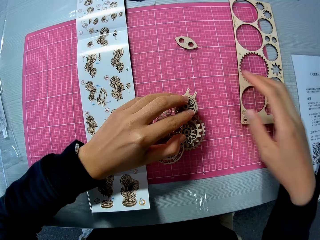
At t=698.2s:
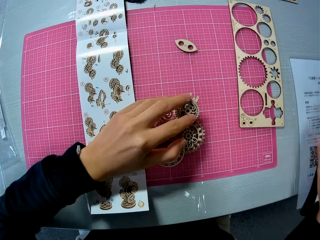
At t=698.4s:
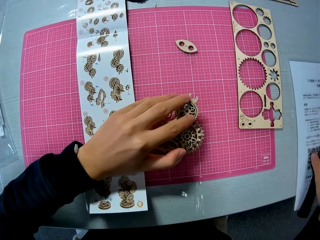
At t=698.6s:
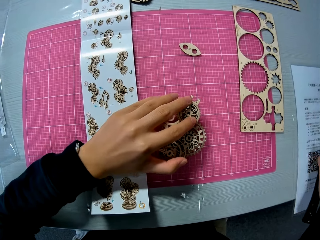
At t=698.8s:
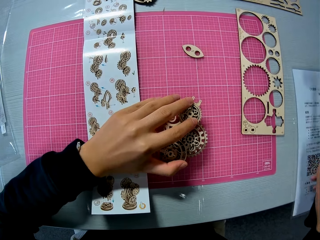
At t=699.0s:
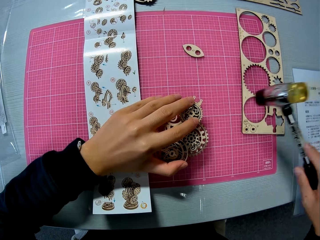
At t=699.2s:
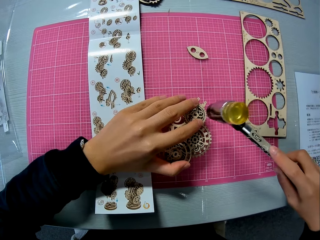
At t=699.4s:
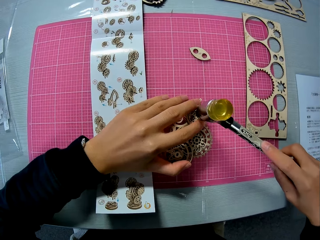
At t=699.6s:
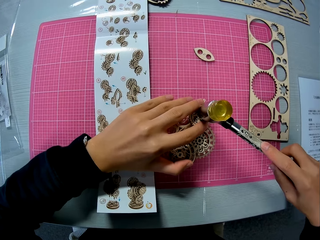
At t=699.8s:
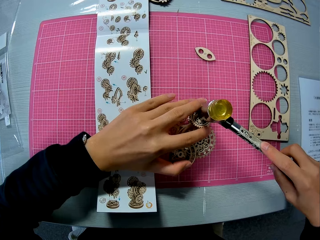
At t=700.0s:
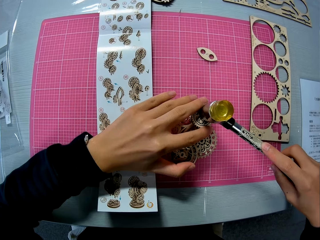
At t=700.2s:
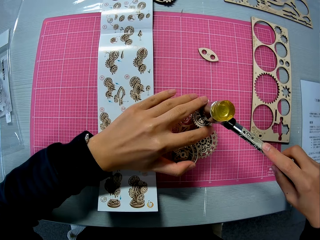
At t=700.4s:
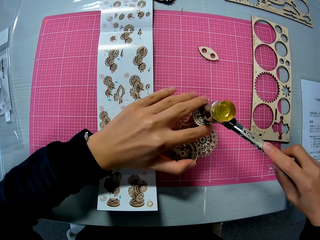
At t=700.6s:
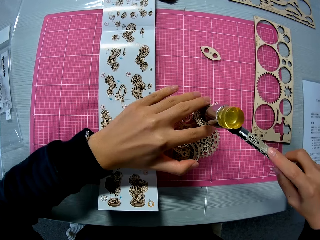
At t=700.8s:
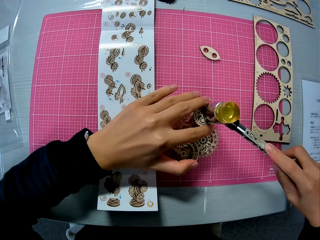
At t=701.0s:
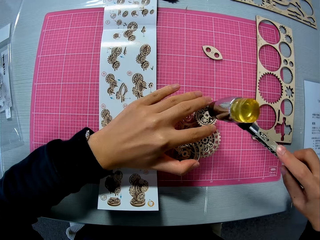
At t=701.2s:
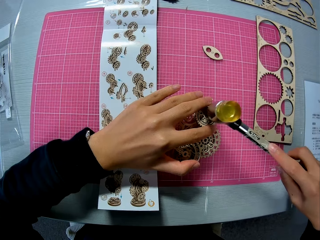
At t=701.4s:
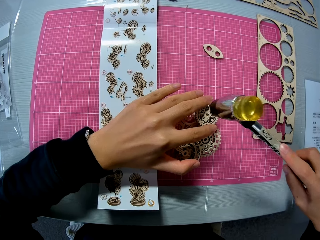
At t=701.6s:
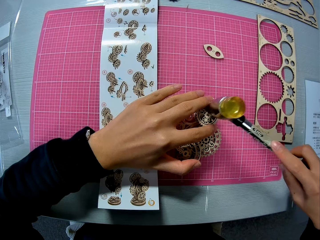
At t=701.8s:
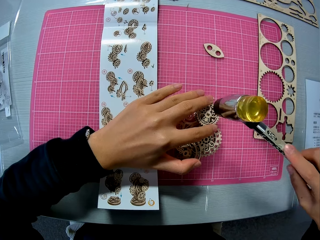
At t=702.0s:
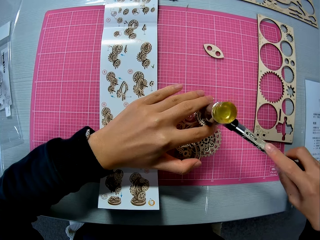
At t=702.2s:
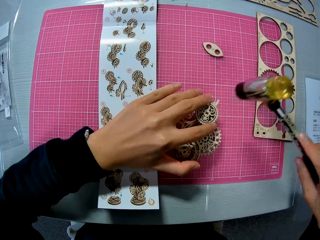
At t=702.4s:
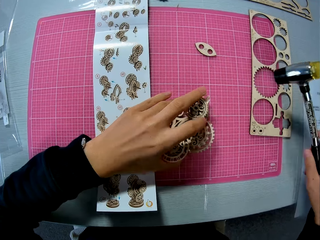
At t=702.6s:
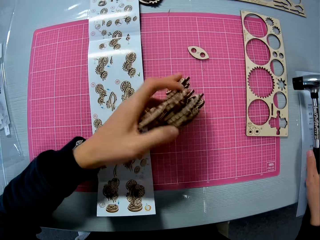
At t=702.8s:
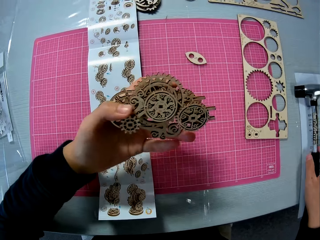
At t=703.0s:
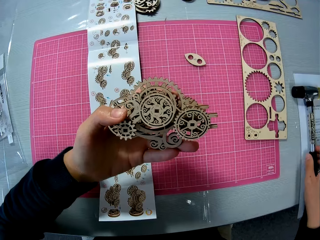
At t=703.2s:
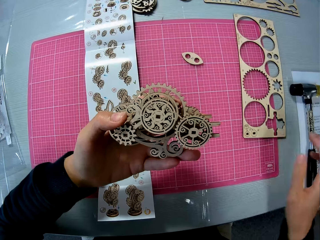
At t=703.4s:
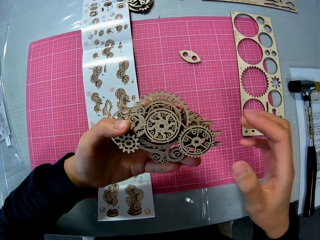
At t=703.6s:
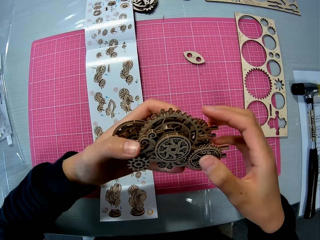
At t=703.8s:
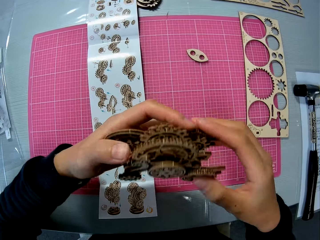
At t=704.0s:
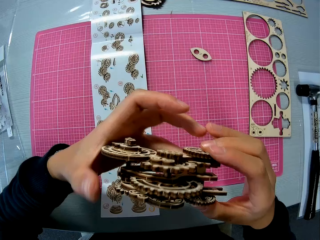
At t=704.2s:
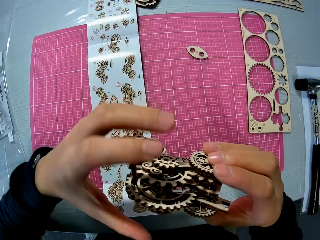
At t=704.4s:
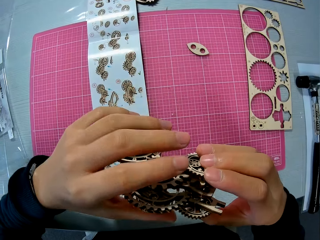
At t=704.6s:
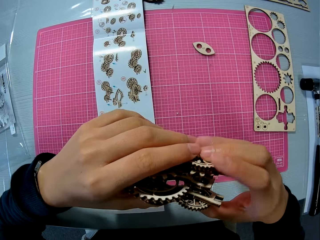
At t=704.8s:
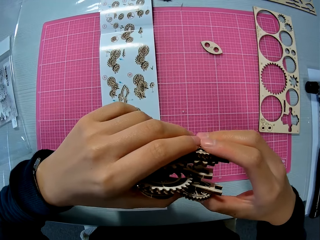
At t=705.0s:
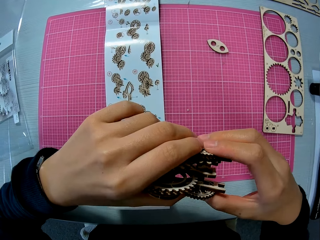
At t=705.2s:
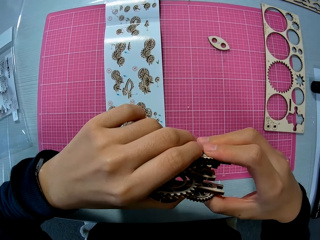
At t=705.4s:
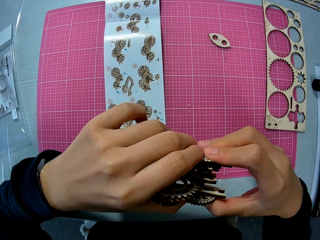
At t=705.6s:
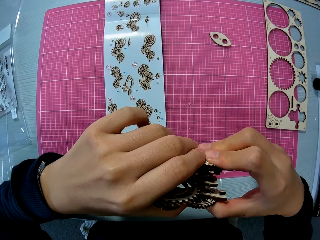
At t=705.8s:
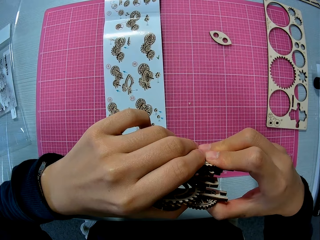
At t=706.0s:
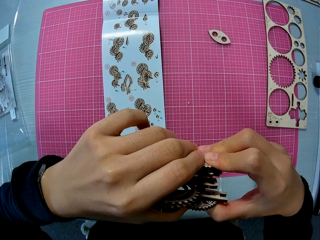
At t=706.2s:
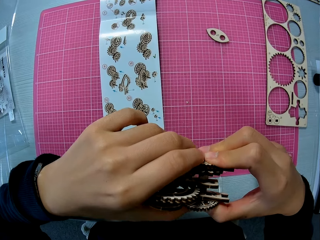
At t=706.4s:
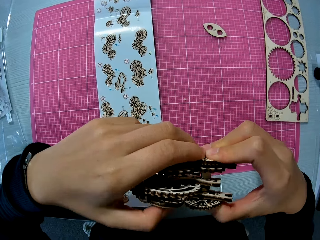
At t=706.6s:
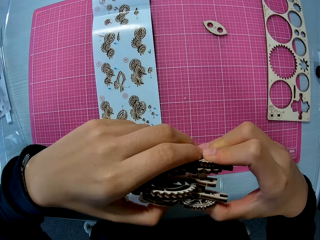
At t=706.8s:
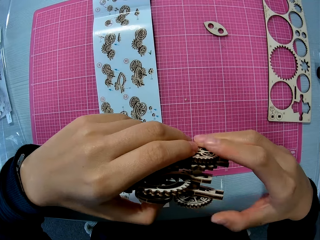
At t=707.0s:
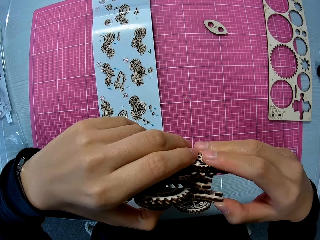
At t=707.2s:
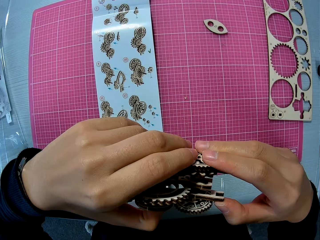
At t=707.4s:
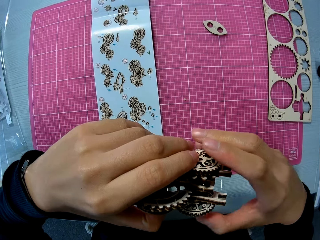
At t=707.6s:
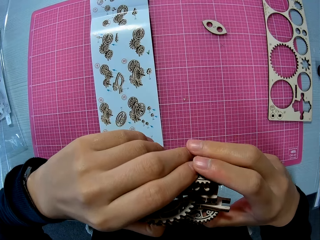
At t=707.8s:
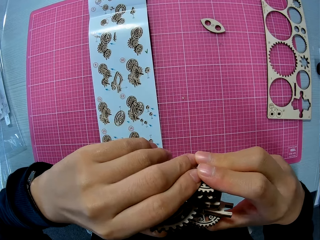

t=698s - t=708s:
The camera wearer holds the wooden mechanical model on the table mat with his hand. He lifts up the hammer with his right hand. He hits the wooden mechanical model with the hammer on the table mat. He lifts up the wooden mechanical model and drops the hammer on the table. He fixes the wooden pieces on the wooden mechanical model with his hands.

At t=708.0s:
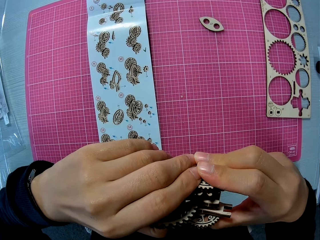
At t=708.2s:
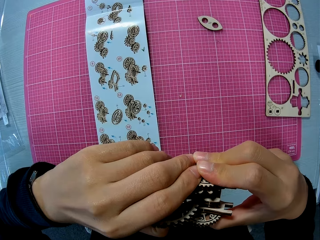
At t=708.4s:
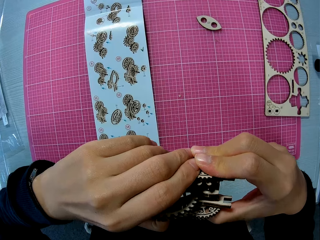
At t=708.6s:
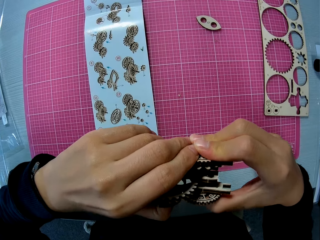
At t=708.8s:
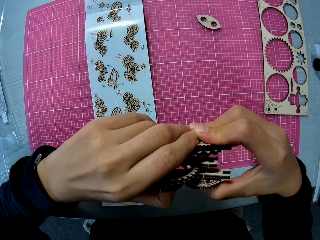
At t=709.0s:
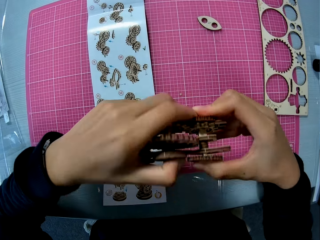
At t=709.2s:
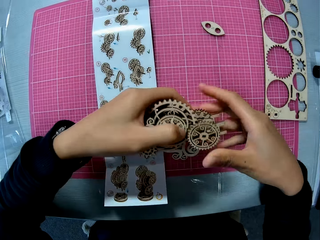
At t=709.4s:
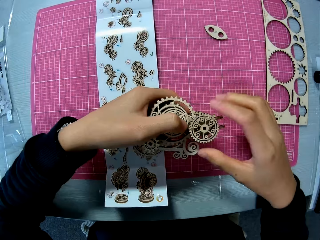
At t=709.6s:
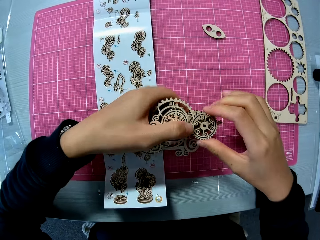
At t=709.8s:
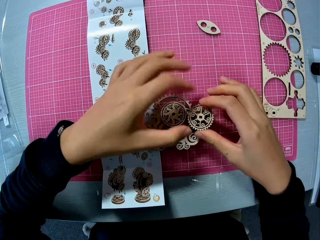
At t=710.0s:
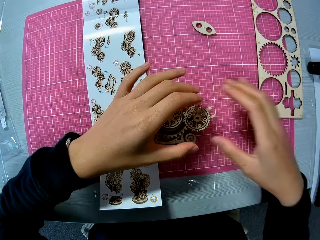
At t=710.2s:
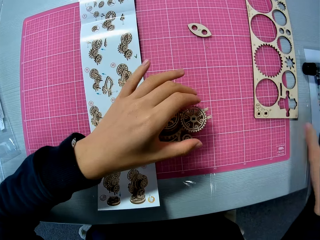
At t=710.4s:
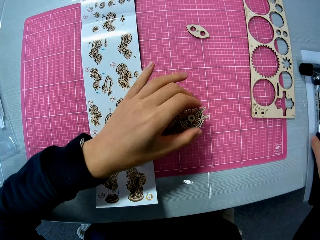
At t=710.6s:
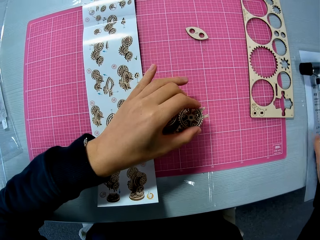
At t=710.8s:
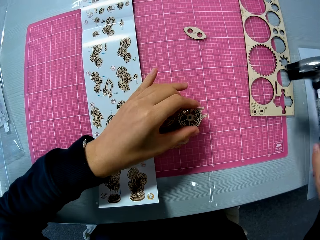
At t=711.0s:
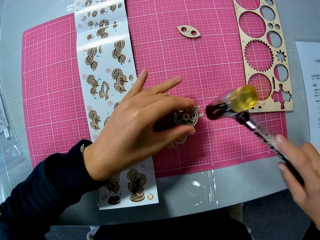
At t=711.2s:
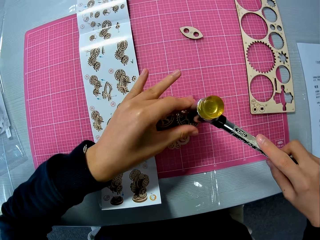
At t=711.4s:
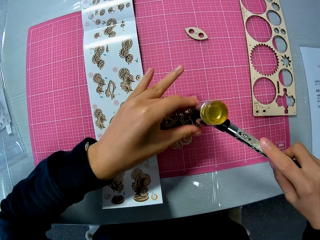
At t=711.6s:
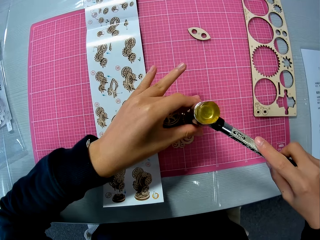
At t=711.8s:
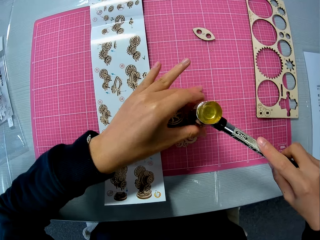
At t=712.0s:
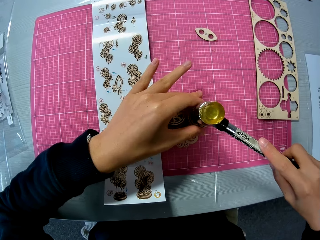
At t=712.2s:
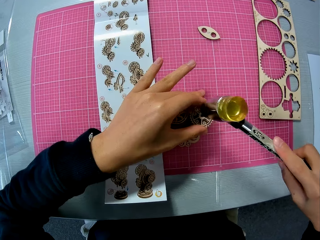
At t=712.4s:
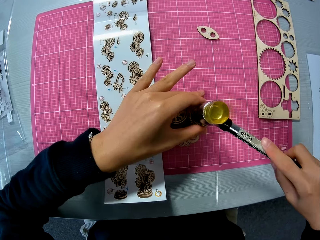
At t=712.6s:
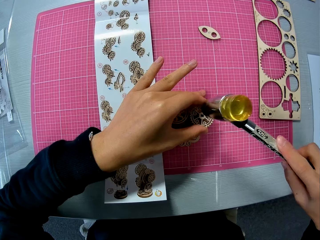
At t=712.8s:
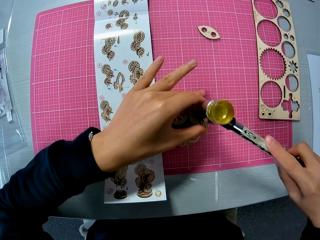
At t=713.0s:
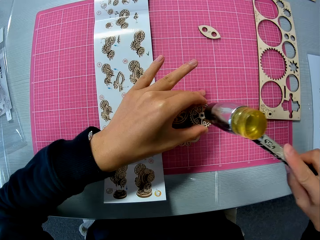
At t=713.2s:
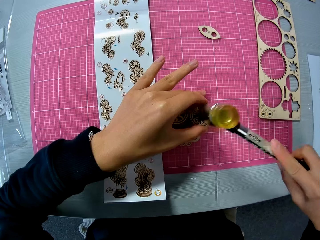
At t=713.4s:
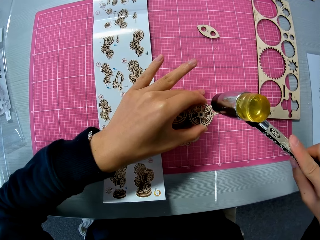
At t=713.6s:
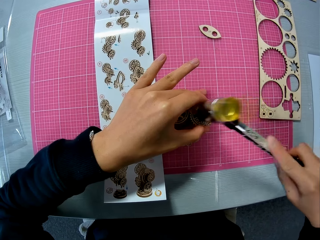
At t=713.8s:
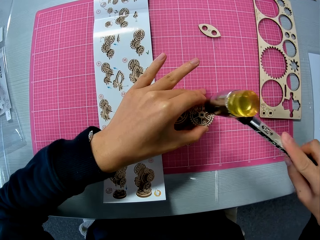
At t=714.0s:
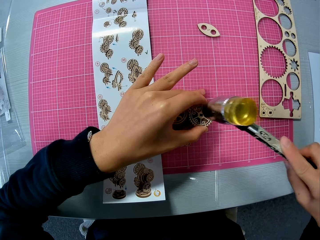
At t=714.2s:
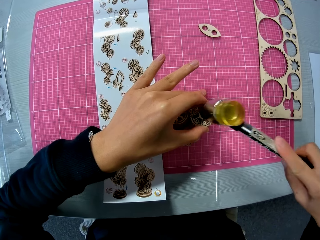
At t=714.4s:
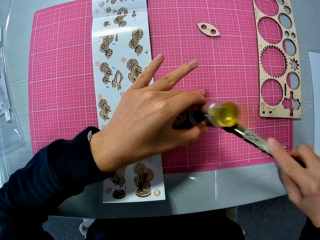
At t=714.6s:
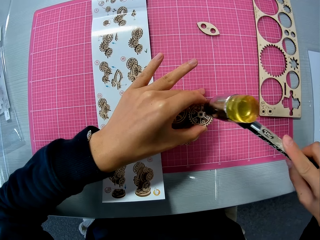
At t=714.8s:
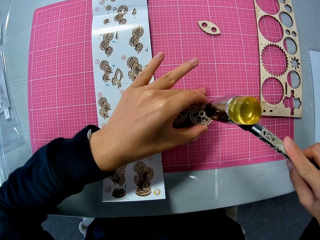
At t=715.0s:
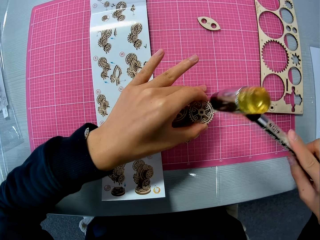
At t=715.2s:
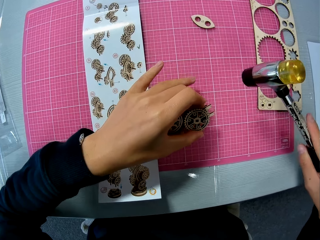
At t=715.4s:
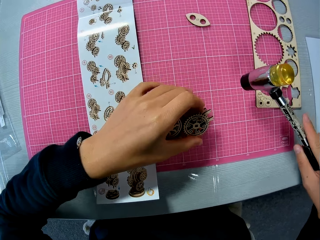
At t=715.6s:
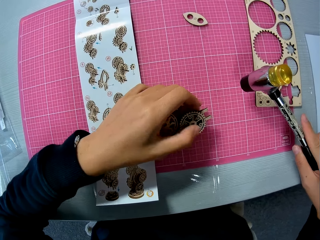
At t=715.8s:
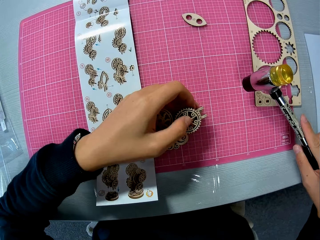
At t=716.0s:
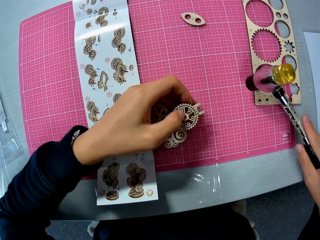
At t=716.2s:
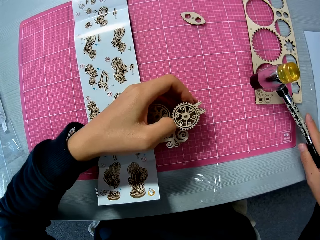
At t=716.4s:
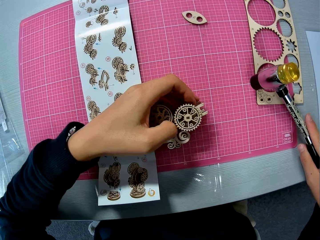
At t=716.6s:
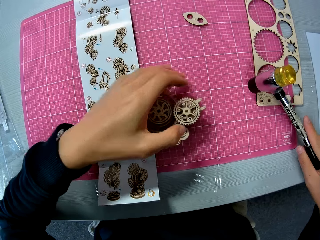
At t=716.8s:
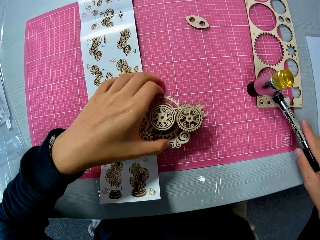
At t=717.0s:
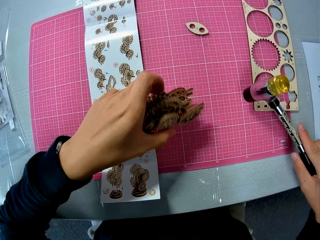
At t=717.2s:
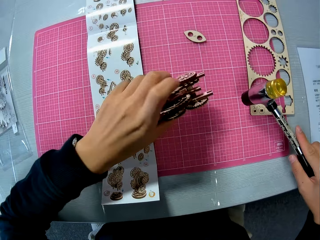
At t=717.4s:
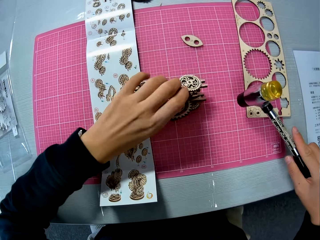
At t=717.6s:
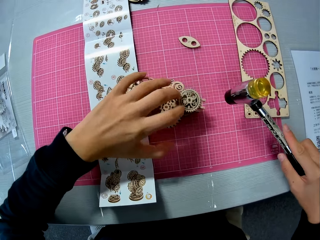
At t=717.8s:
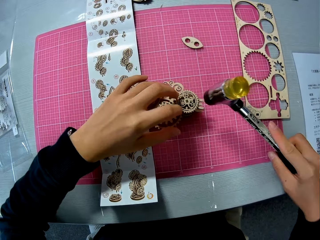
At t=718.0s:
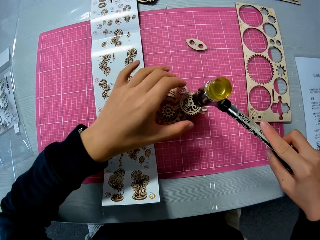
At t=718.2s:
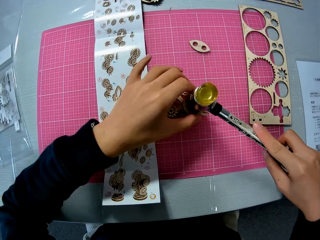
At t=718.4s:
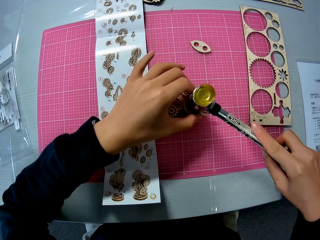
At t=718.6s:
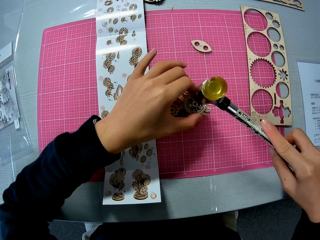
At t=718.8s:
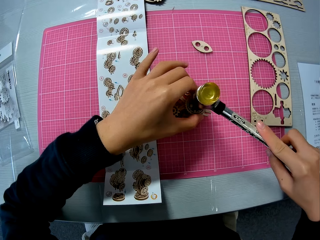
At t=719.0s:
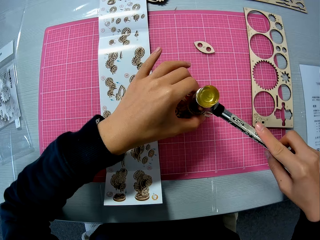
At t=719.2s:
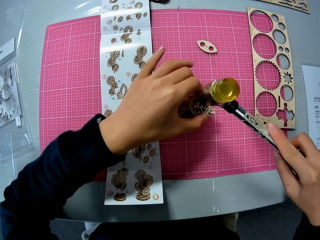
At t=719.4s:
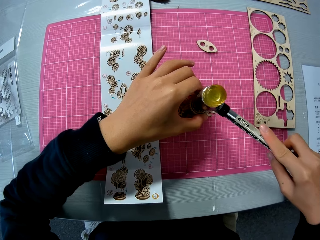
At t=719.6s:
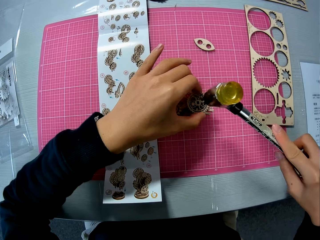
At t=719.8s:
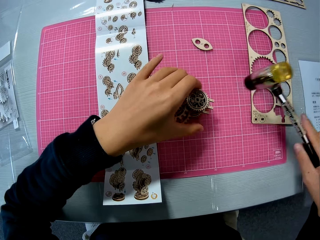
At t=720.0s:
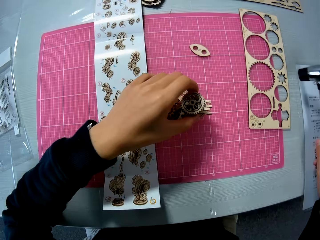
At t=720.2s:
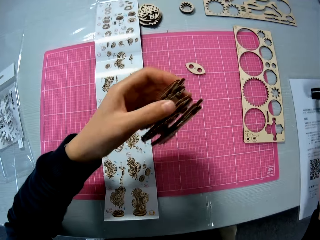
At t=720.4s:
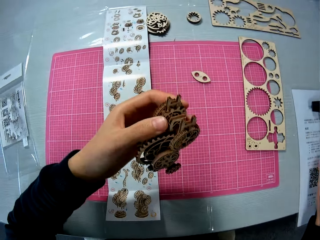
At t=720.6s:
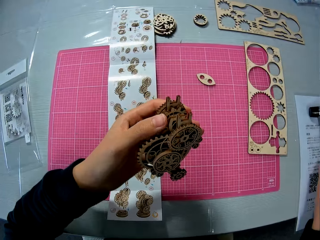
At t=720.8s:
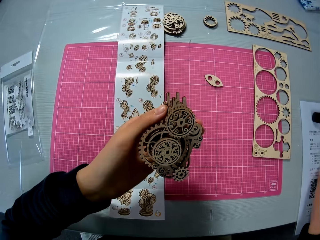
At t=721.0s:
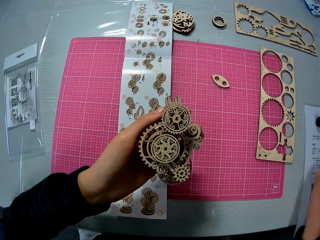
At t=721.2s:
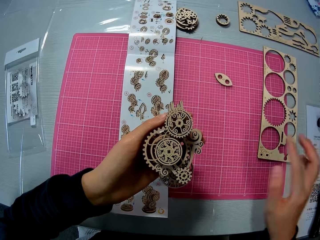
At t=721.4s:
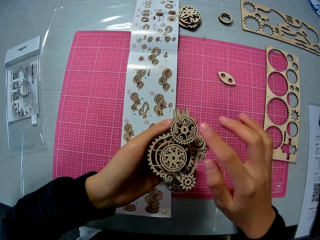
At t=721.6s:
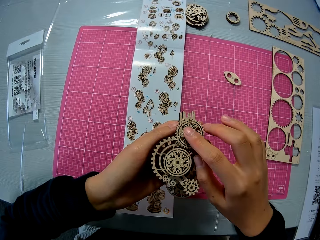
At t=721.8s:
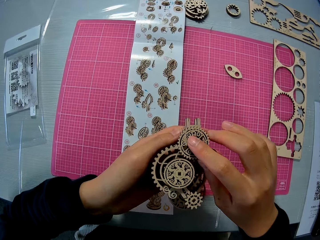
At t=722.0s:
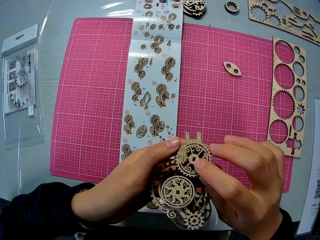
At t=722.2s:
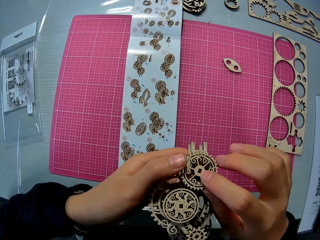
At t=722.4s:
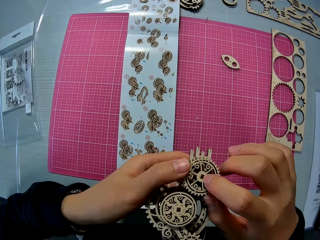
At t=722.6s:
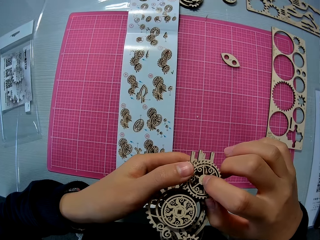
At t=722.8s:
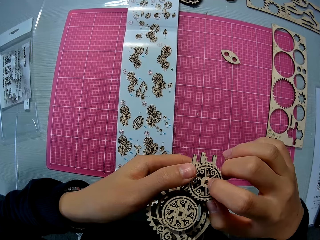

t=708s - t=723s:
The camera wearer drops the wooden mechanical model or wooden gear model on the table mat. He lifts up the hammer with his right hand and holds the wooden mechanical model on the table mat with his left hand. He hits the wooden mechanical model with the hammer on the table mat. He checks the wooden mechanical model. He turns the wooden gear model. He hits the wooden mechanical model with the hammer on the table mat. He lifts up the wooden mechanical model and drops the hammer on the table. He checks the wooden mechanical model.
